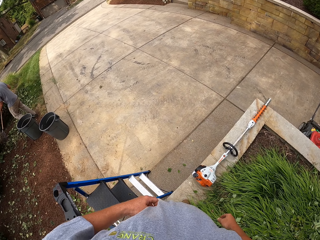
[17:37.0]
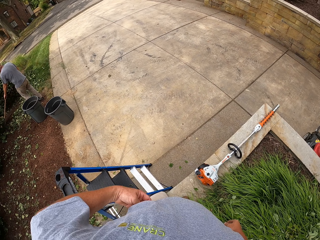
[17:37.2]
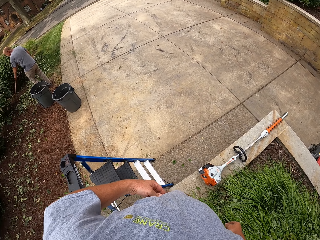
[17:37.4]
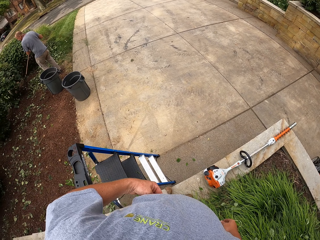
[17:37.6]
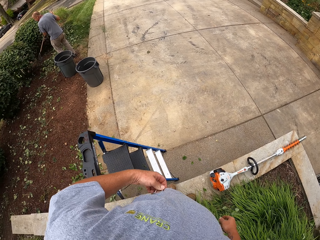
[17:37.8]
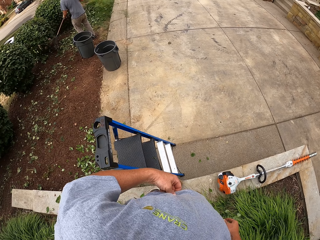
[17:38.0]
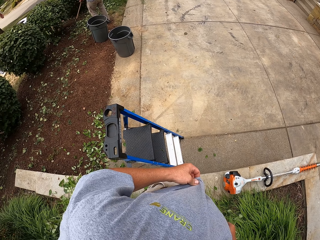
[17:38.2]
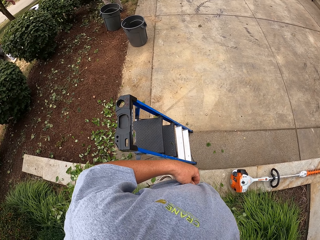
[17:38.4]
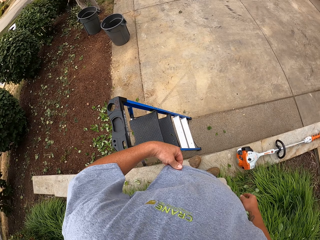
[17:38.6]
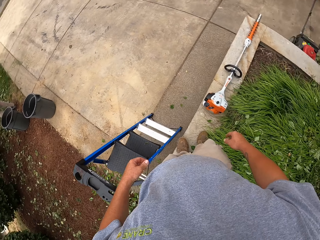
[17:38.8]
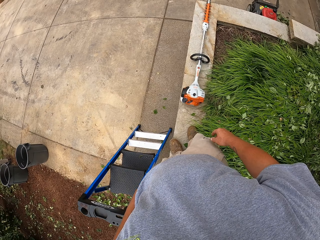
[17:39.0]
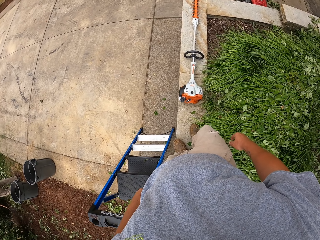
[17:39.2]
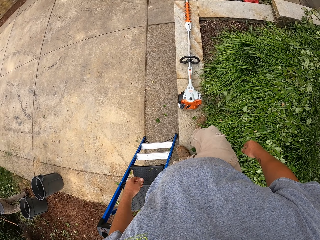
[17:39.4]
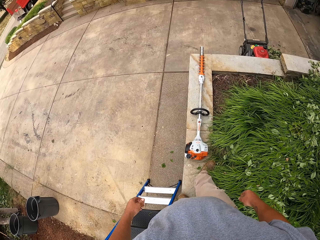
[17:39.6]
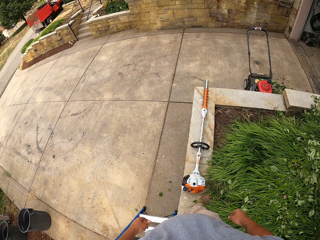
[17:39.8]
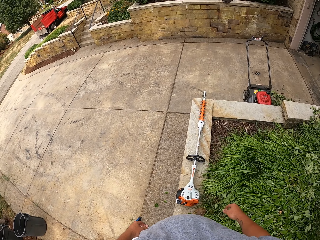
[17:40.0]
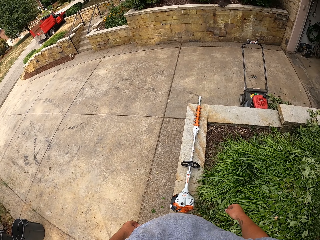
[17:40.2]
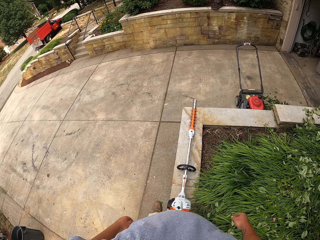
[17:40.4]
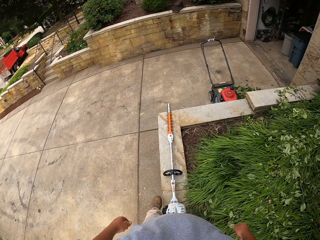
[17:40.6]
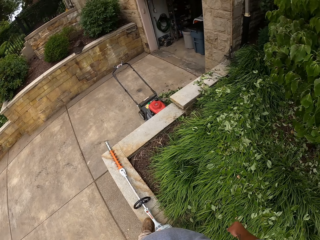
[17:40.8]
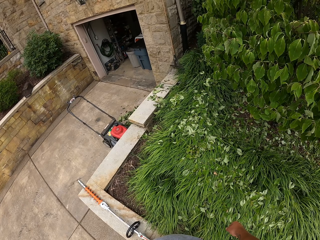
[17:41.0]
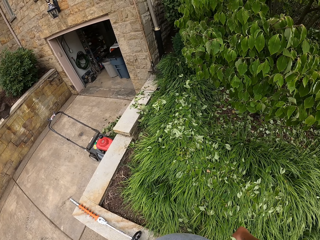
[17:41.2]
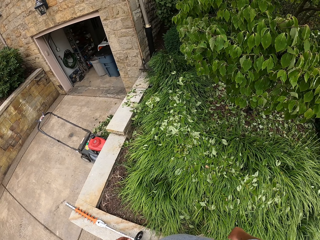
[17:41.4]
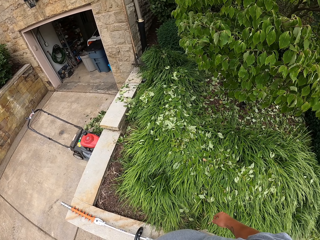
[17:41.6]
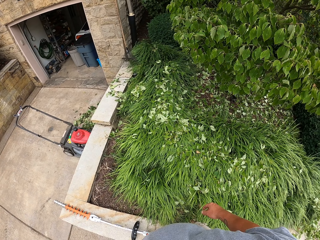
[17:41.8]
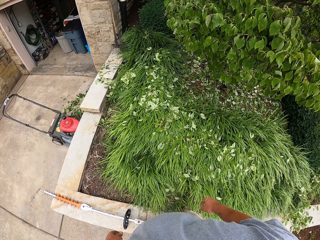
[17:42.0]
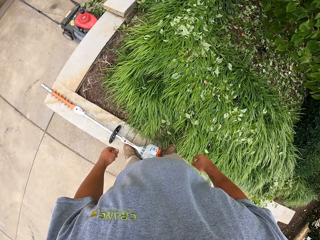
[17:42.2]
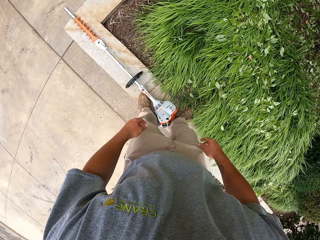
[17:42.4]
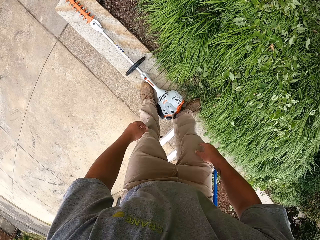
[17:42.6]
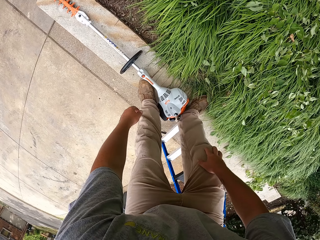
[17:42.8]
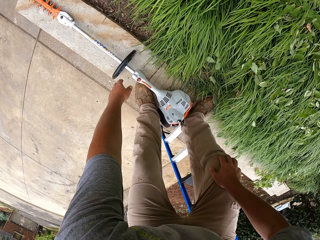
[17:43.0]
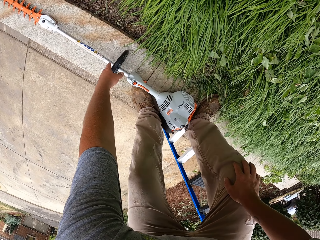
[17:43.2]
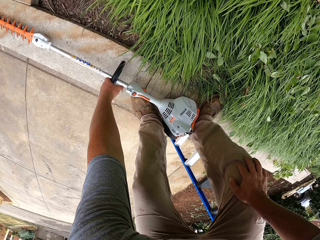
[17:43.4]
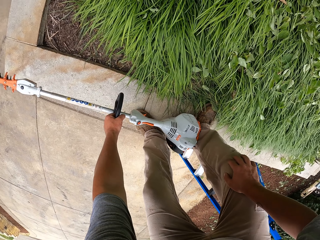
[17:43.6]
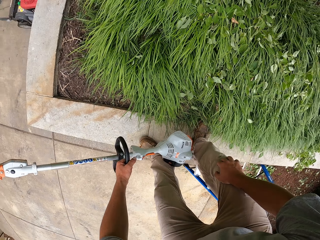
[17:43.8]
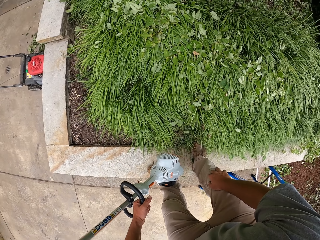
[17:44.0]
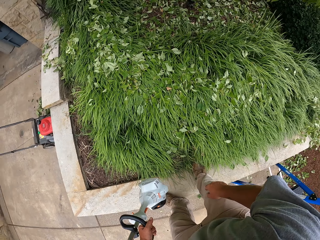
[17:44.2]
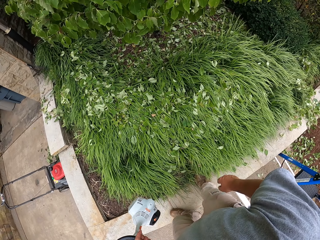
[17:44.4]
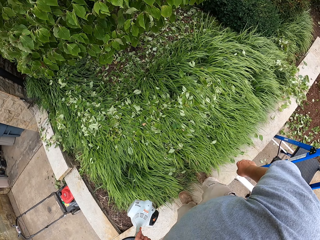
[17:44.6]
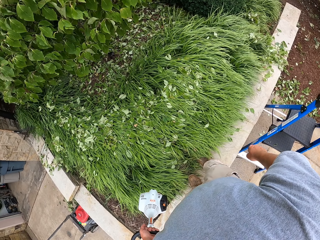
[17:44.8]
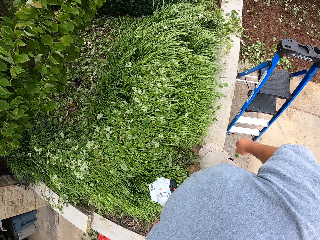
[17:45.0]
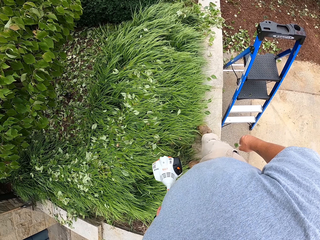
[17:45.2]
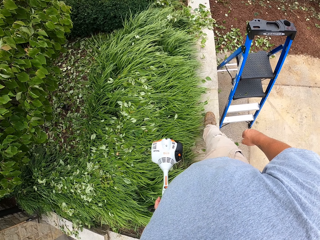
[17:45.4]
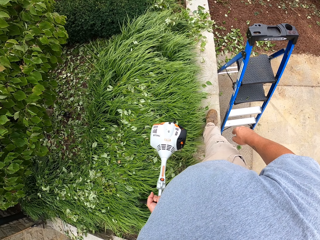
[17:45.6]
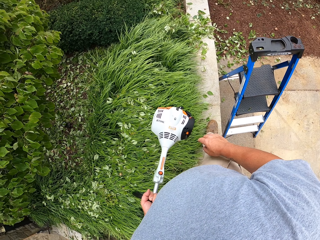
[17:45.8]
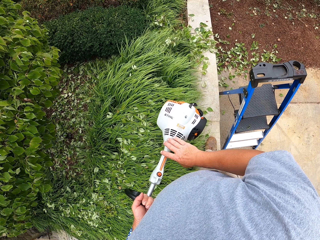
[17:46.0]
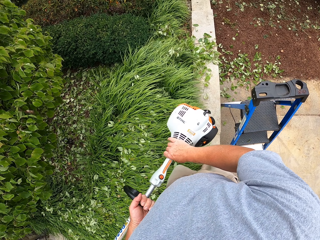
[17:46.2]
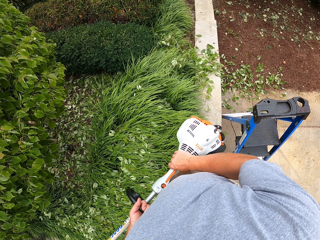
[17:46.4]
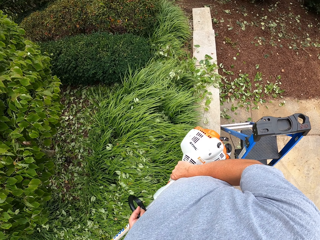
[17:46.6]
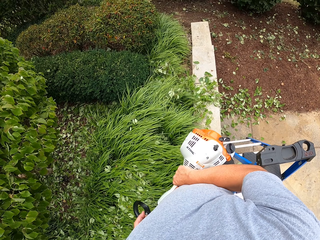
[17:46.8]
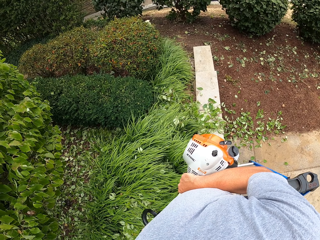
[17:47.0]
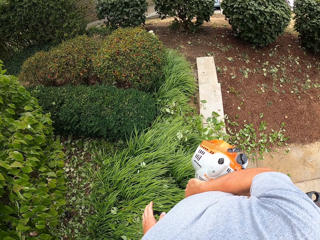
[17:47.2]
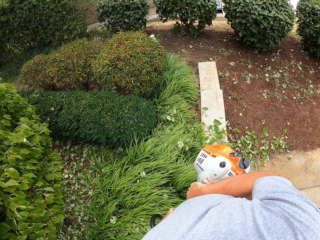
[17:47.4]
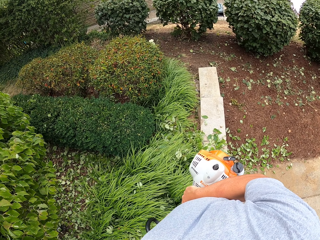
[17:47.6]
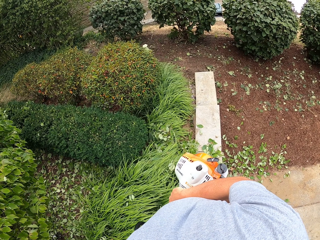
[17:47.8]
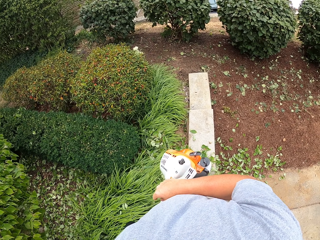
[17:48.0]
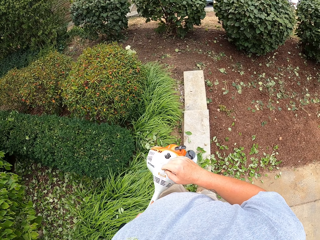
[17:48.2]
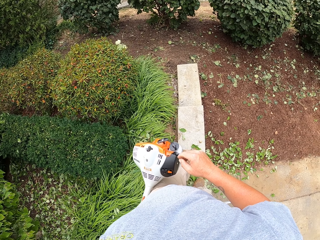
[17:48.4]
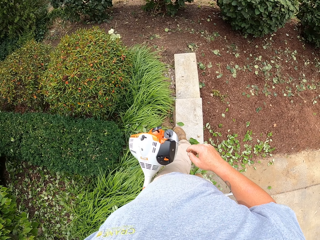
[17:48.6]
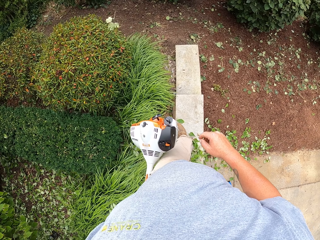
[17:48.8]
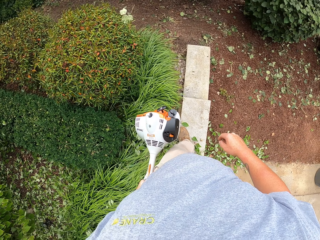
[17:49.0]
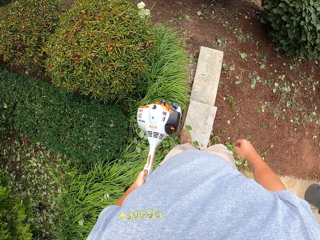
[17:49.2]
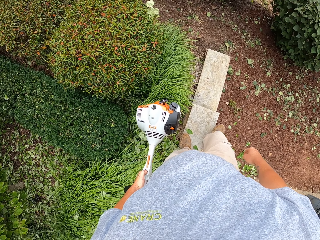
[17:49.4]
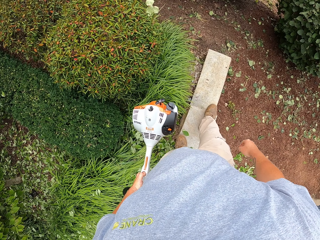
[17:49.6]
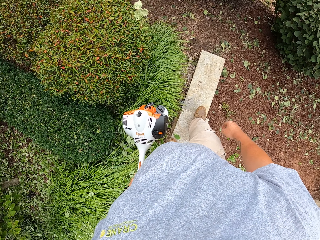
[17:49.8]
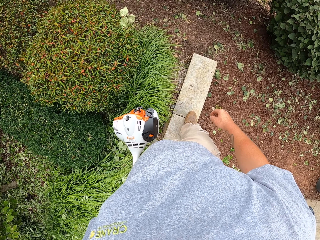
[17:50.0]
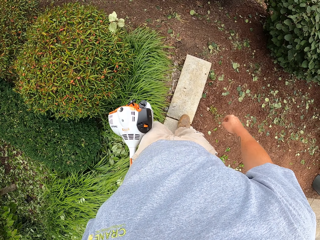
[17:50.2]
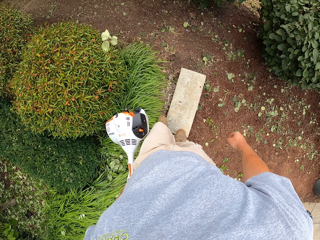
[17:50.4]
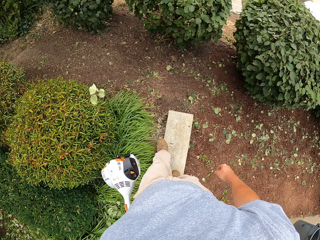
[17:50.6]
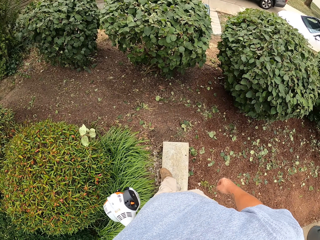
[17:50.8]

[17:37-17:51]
The camera wearer scratches his belly. He picks up the hedge trimmer. He holds the hedge trimmer. He walks on the planter.

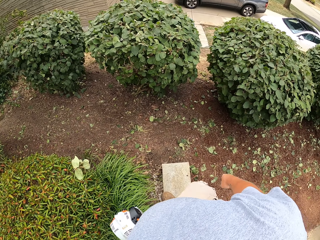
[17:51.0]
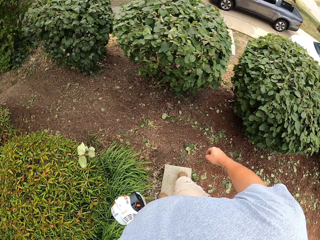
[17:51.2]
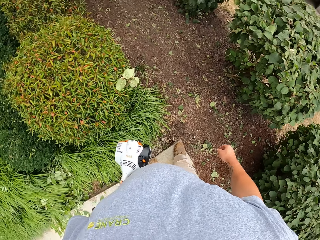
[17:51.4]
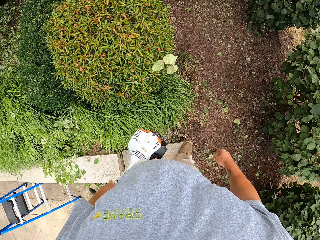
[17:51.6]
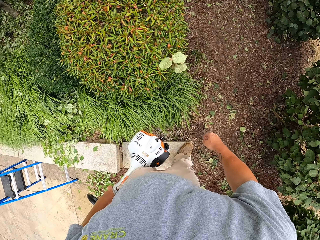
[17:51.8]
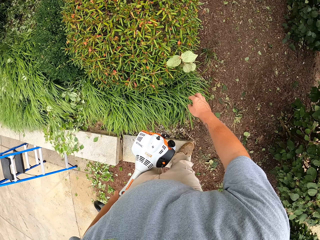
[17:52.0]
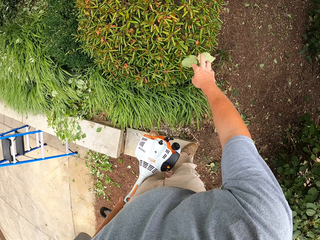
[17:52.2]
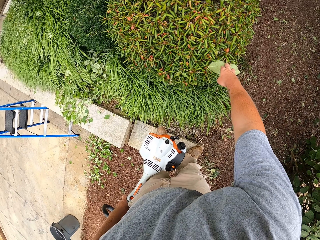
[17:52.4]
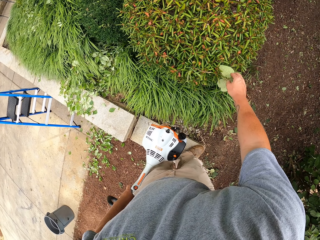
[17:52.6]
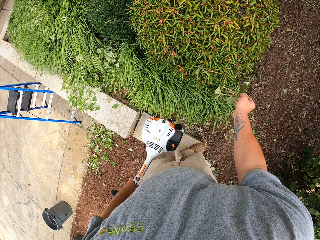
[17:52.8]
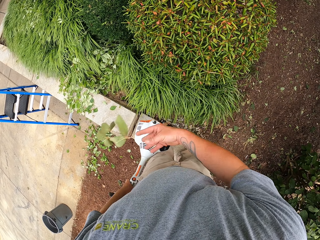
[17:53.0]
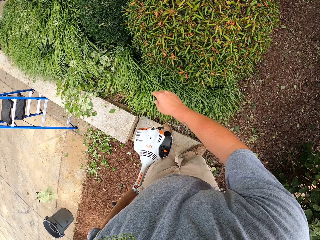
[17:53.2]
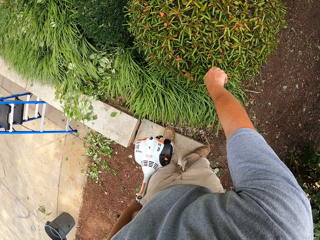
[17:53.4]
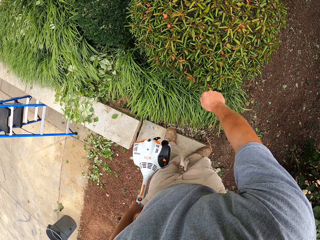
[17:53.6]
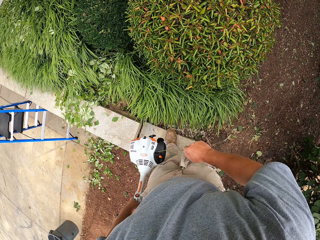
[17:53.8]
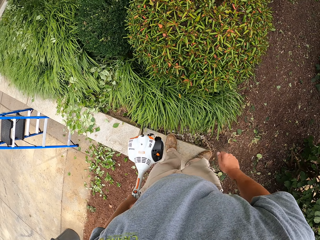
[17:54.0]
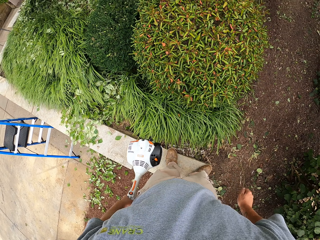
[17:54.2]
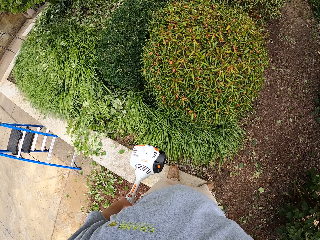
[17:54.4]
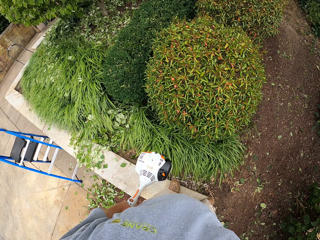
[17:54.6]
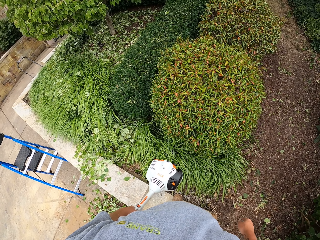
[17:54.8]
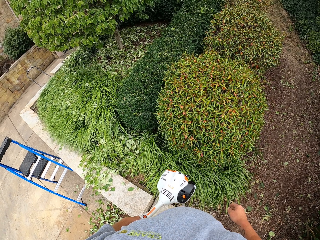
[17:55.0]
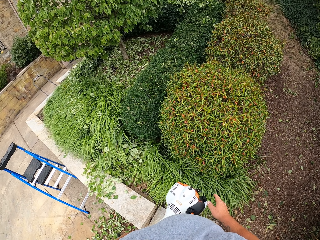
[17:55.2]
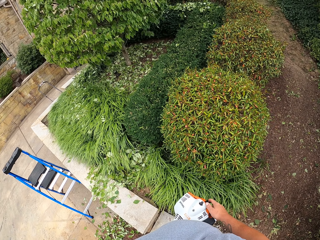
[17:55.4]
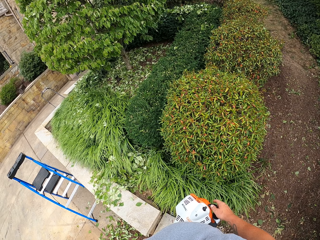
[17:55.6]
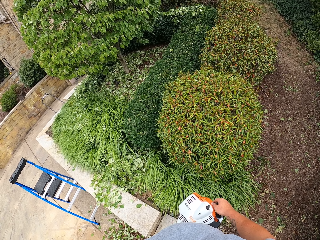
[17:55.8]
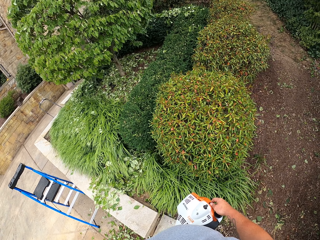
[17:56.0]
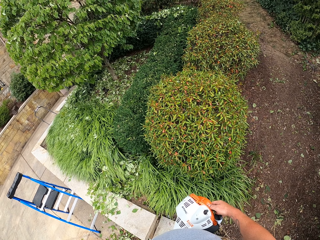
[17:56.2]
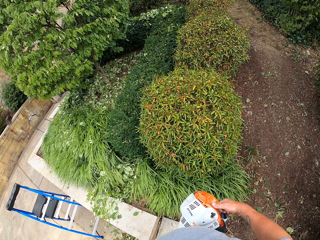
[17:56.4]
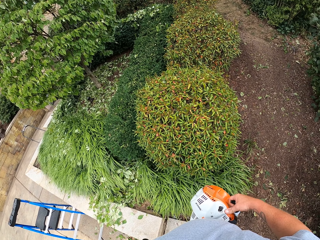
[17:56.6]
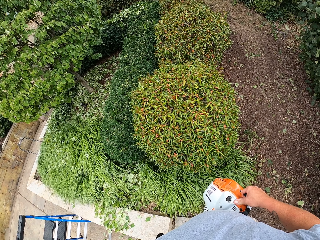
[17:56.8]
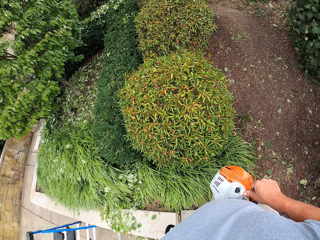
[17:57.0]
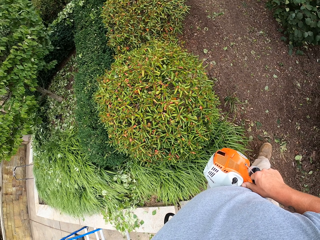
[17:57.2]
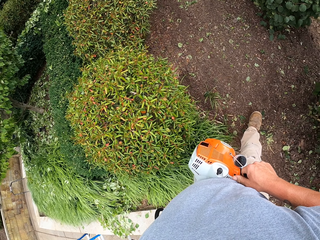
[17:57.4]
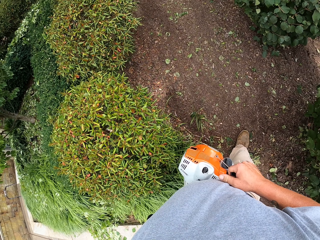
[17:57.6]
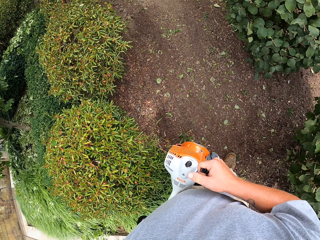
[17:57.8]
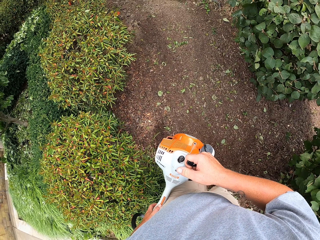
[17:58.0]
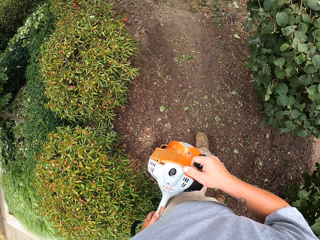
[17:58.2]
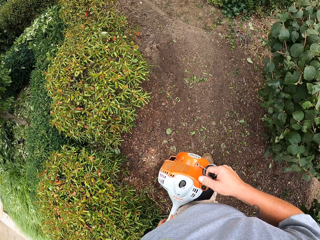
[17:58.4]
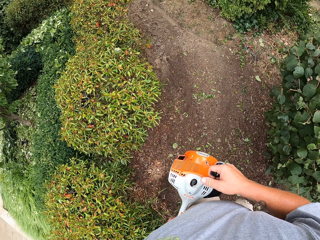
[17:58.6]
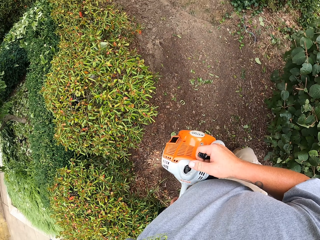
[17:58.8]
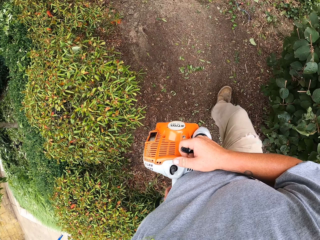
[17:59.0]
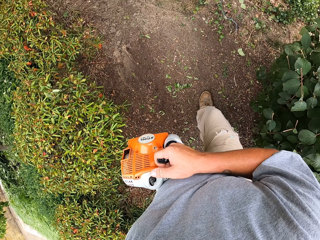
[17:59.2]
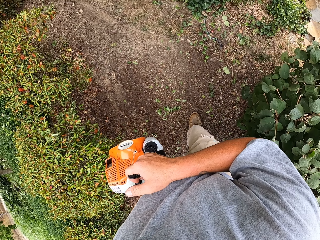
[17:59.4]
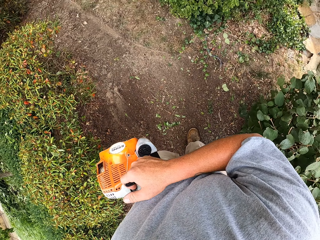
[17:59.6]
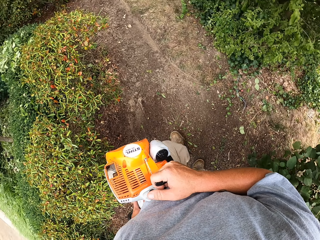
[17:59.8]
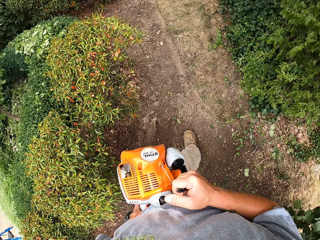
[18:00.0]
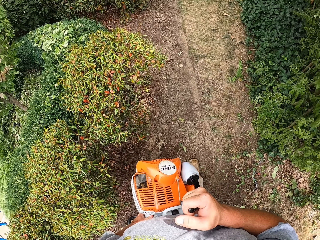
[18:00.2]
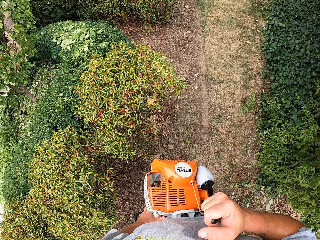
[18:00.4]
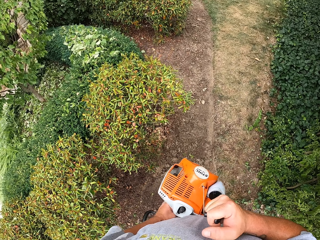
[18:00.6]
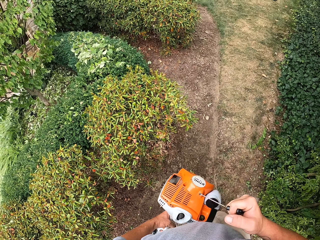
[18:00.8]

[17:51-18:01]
The camera wearer pulls a leaf from the bushes. They hold the hedge trimmer. They restart the pole pruner machine. They walk on dirt.
